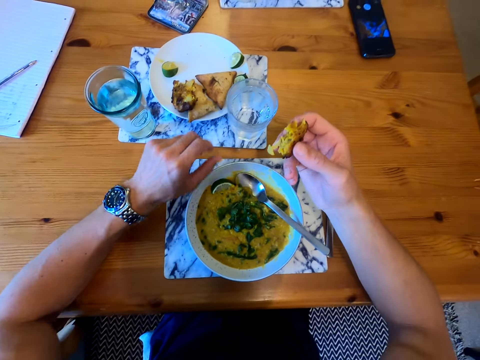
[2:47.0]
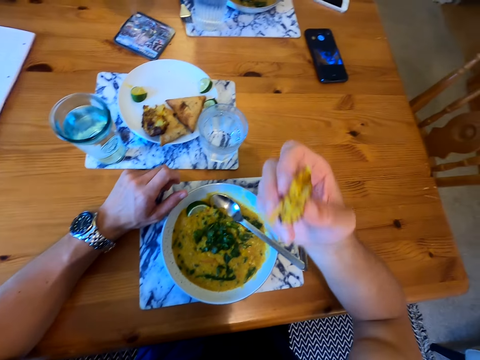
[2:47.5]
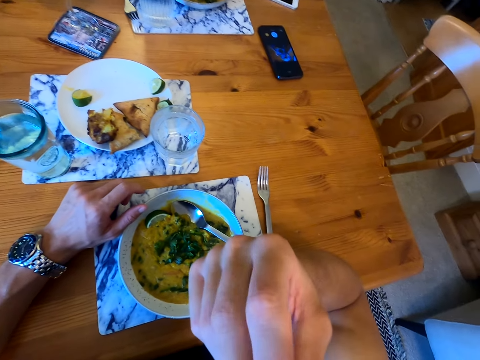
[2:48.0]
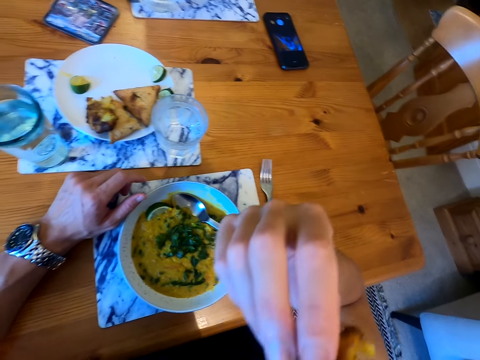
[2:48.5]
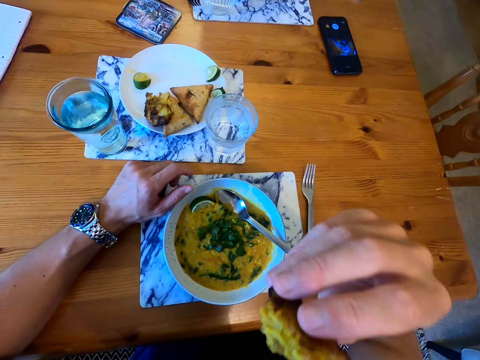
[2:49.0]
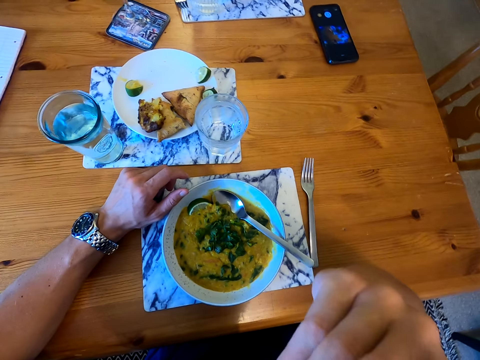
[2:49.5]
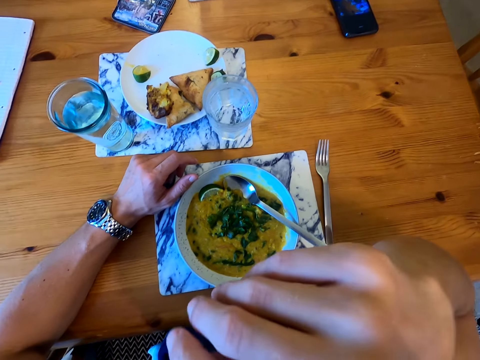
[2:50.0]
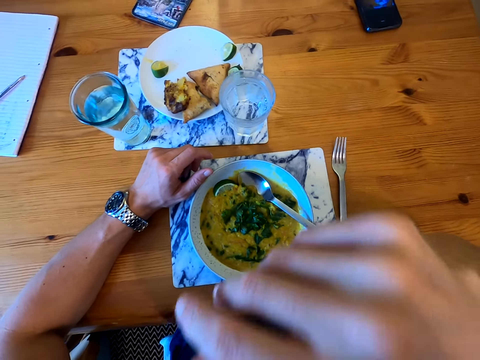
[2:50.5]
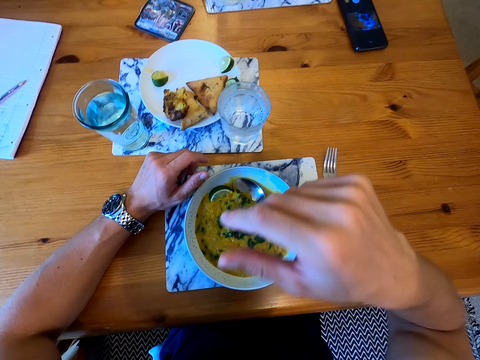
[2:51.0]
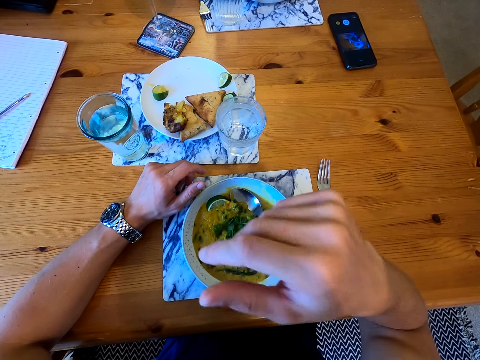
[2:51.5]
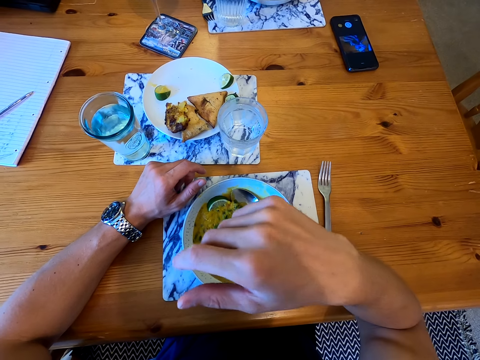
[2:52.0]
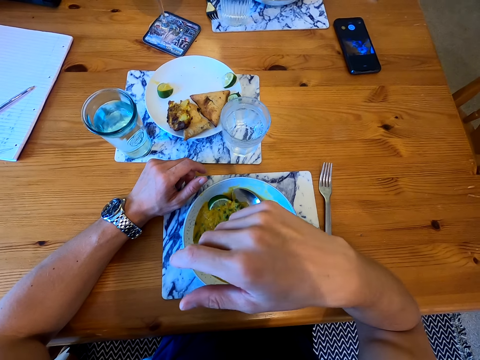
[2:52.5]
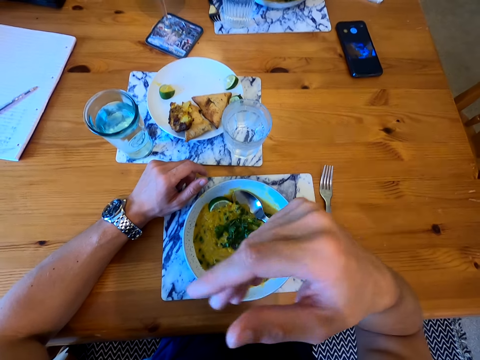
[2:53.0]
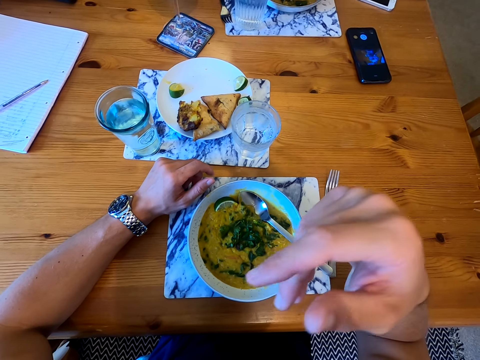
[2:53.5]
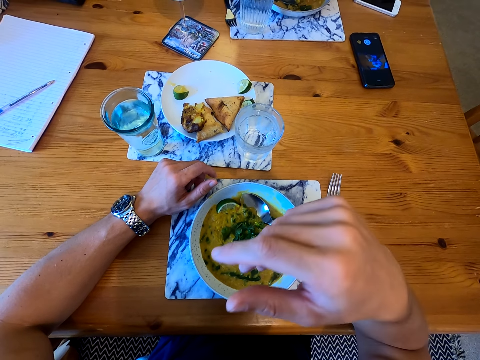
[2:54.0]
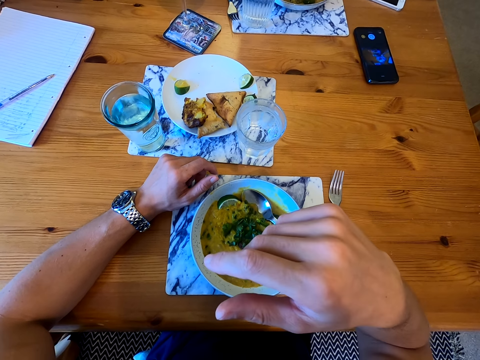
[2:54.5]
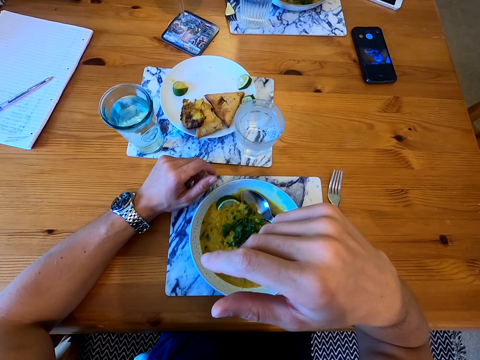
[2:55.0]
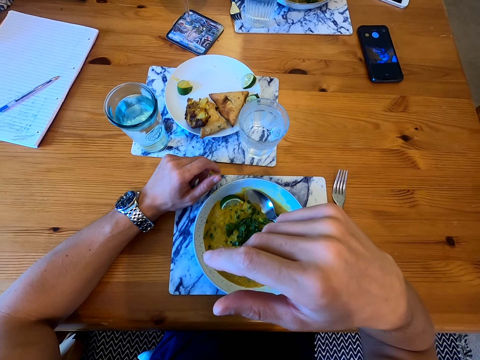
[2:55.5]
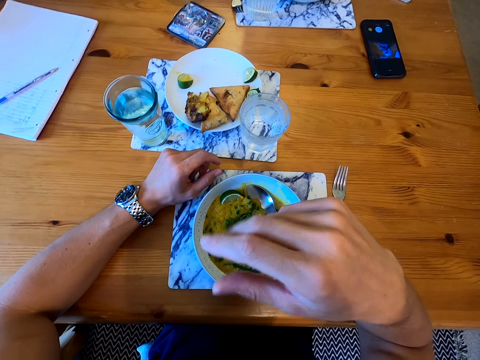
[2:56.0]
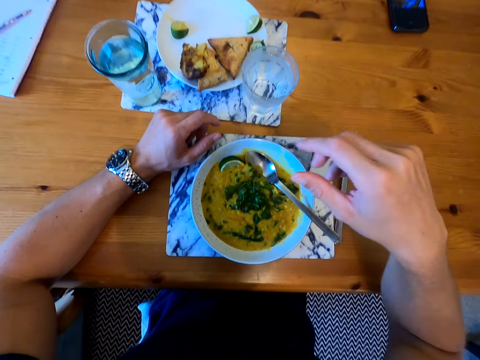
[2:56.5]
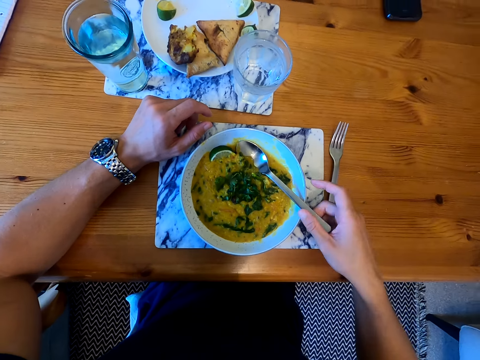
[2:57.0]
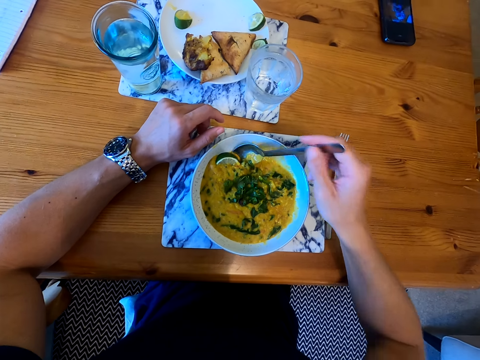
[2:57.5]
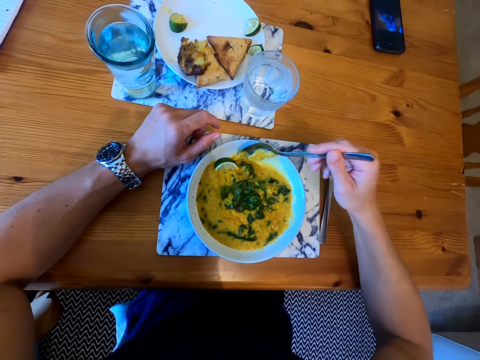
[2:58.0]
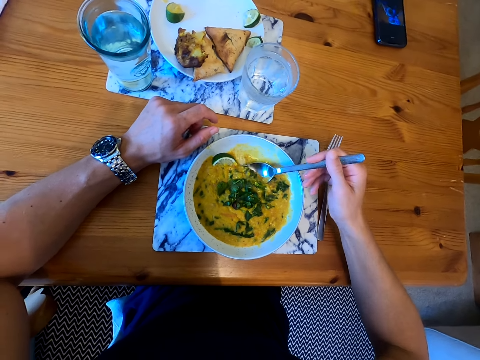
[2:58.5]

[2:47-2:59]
The camera wearer eats the pastry. They eat the pastry again. They move the hand. They look around. They touch the spoon. They pick the food with the spoon.

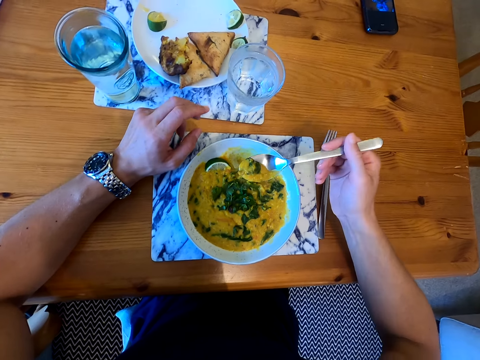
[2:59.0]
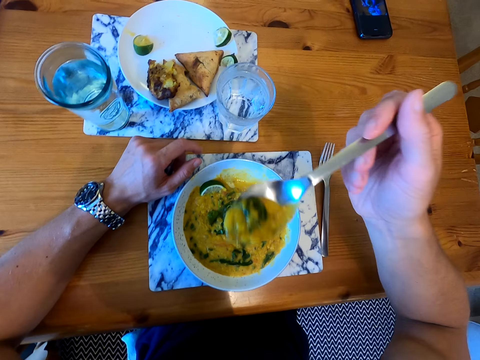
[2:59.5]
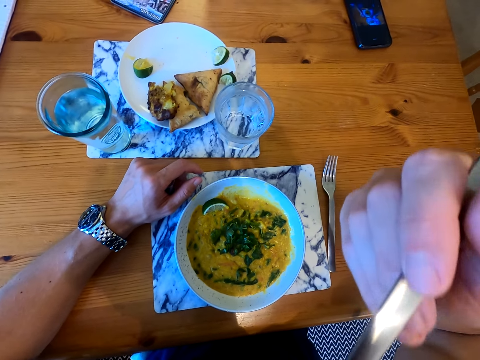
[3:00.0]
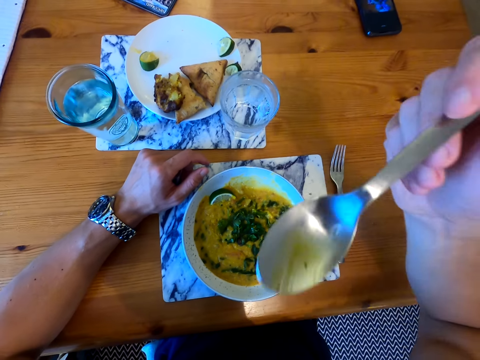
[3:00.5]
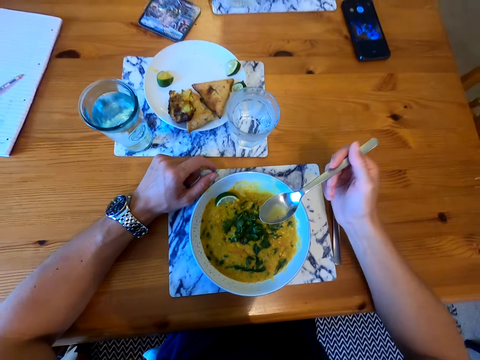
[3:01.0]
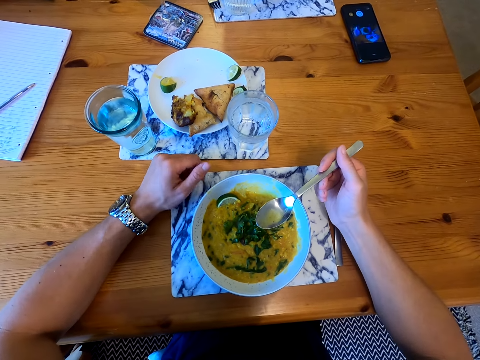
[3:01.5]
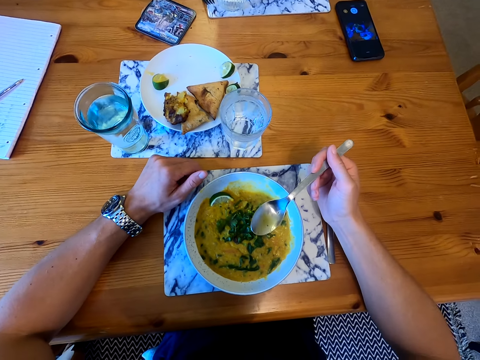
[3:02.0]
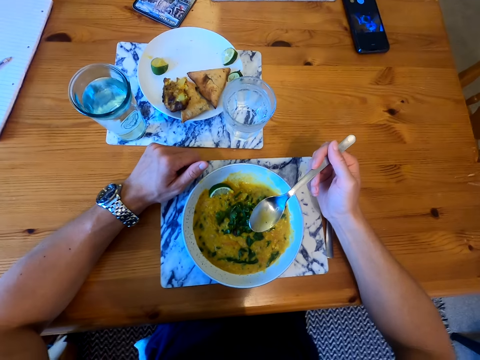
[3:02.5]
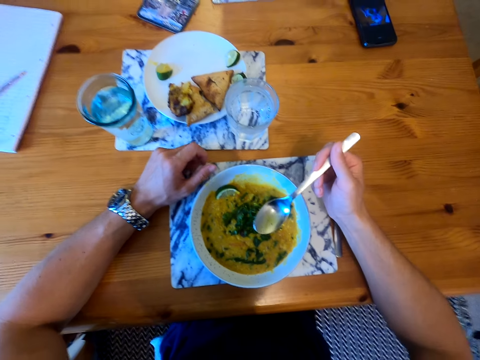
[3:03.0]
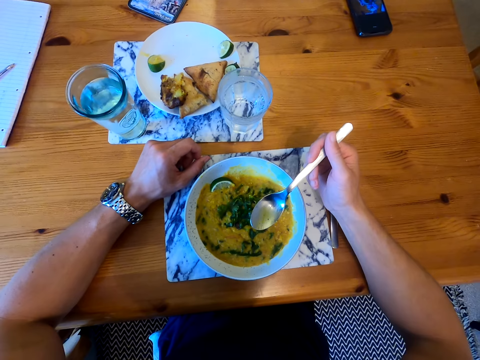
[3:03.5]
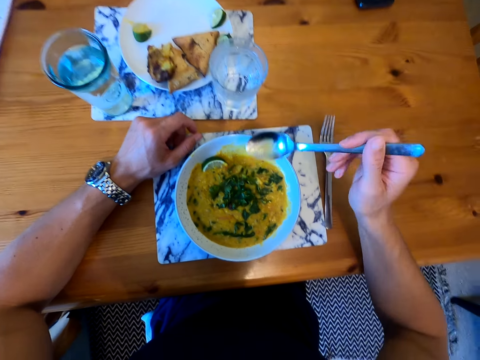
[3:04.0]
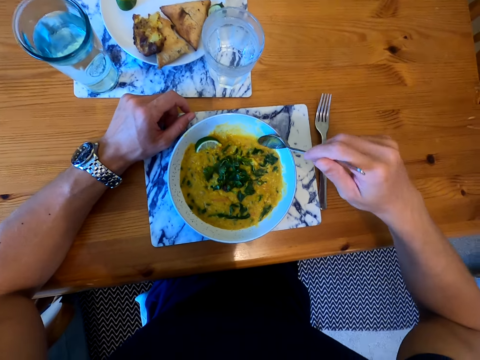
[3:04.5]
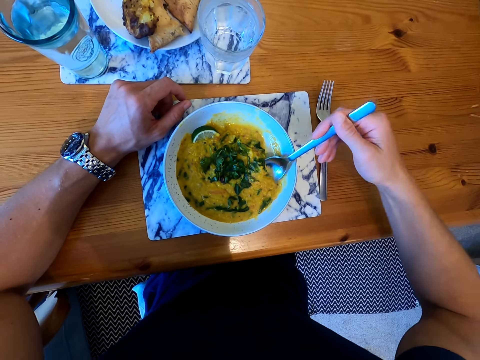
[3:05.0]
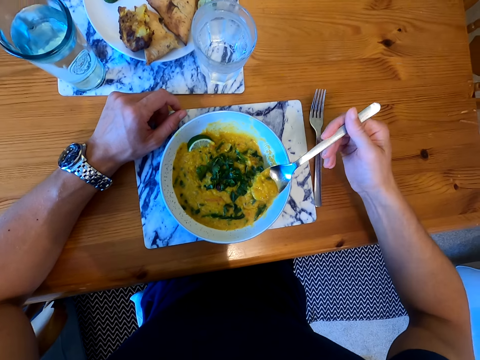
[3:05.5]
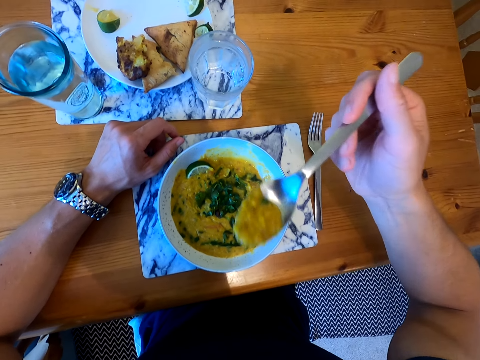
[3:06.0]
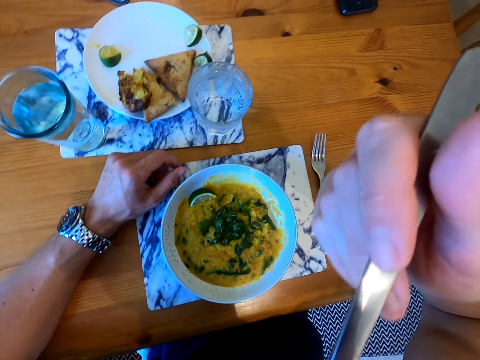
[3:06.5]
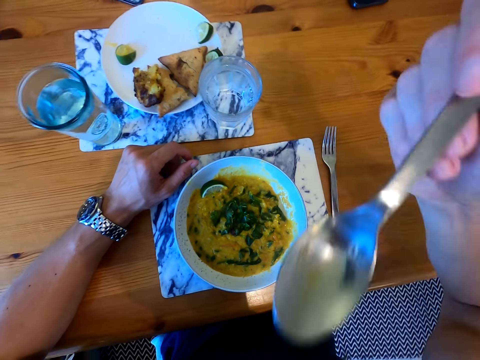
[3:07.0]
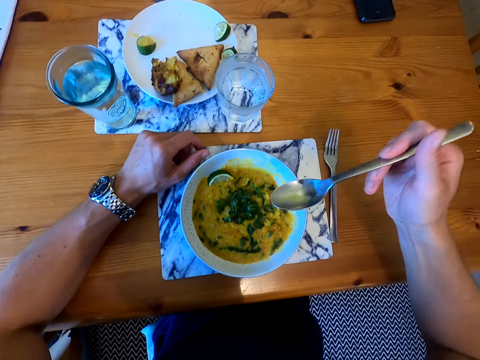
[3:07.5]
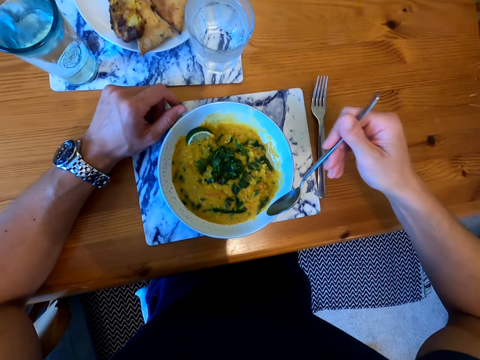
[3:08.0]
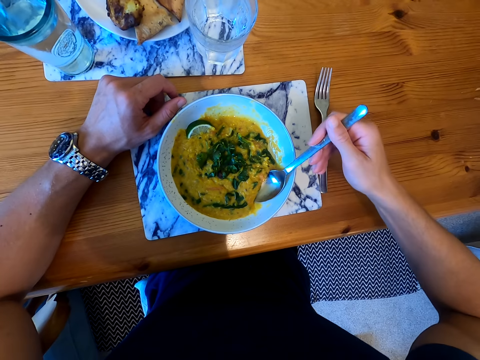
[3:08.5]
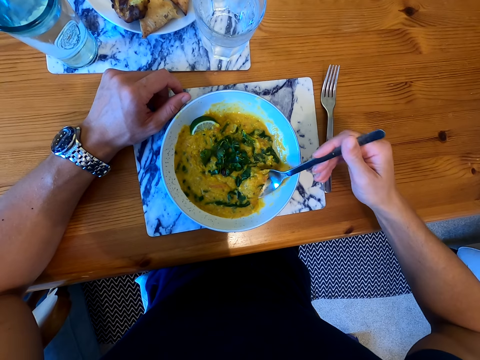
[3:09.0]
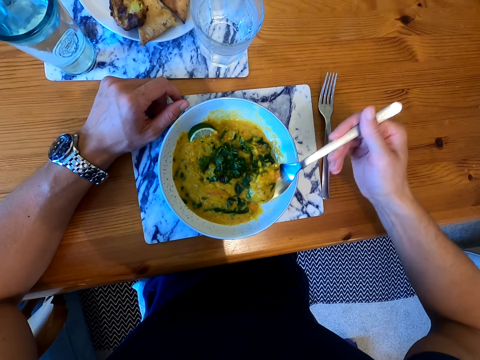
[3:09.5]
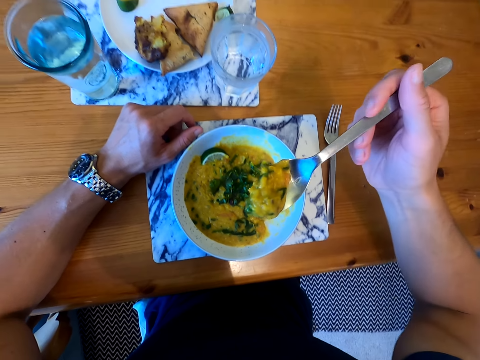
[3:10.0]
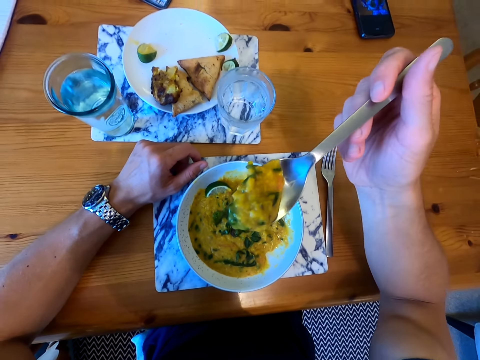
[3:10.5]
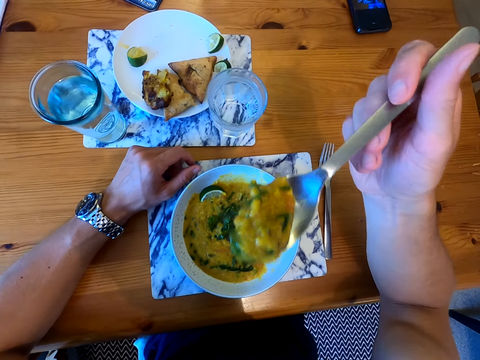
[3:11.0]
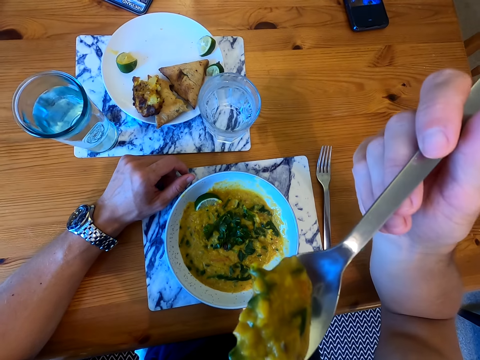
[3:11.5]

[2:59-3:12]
The camera wearer puts the food in the mouth. They look around. They pick the food with the spoon. They put the food in the mouth. They pick the food with the spoon. They put the food in the mouth.

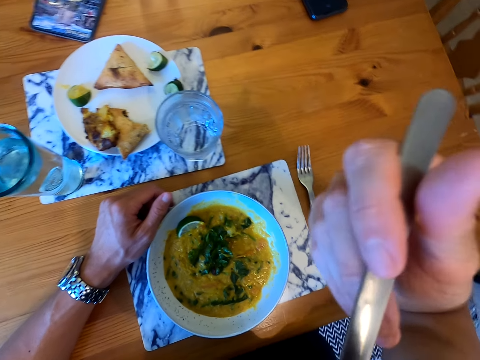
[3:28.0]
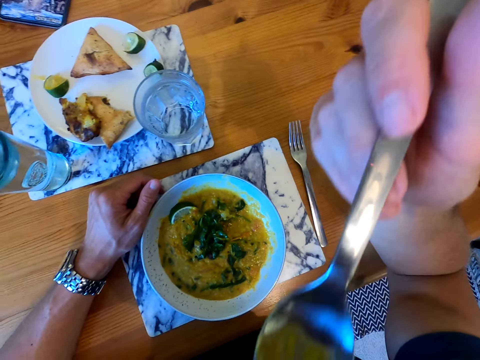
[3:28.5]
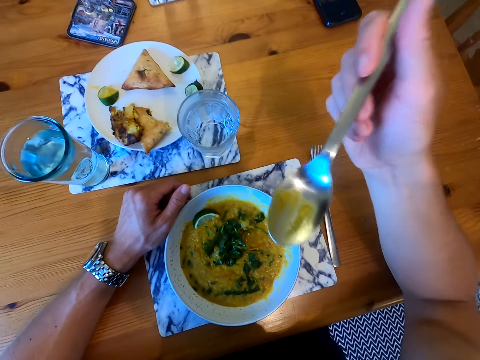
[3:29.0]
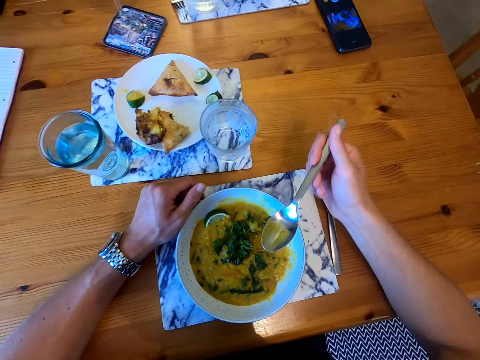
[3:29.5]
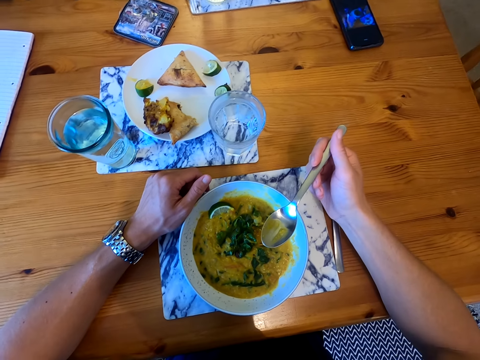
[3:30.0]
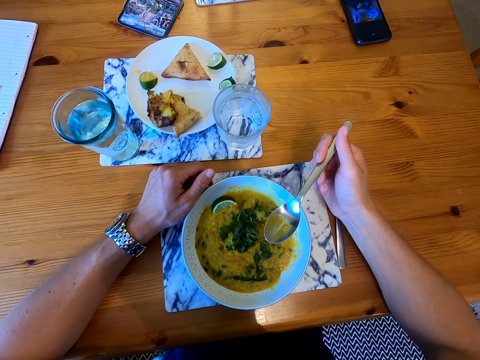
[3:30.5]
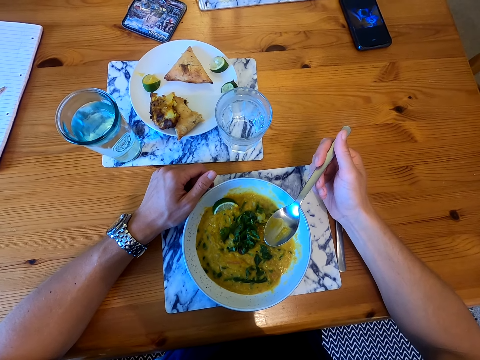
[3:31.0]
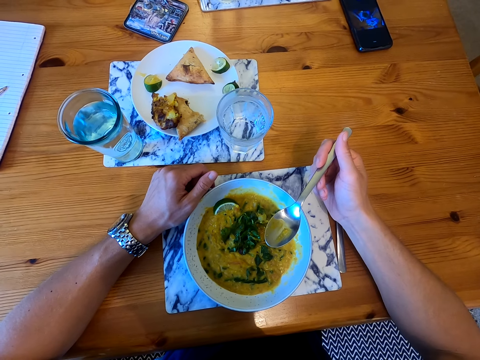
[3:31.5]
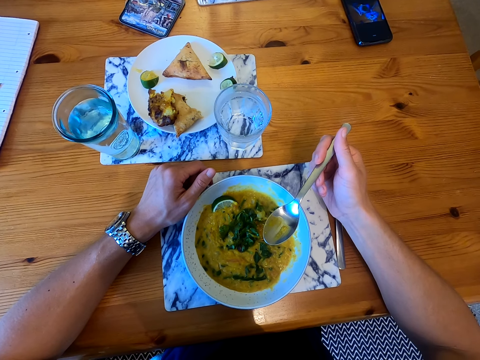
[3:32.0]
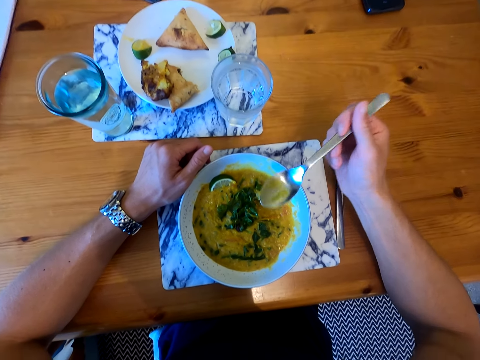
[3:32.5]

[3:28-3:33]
The camera wearer moves the hand. They look around.
